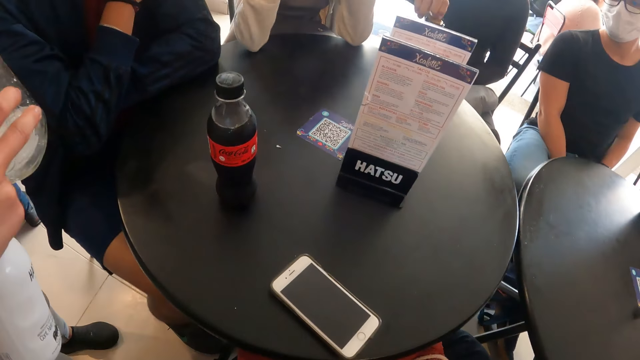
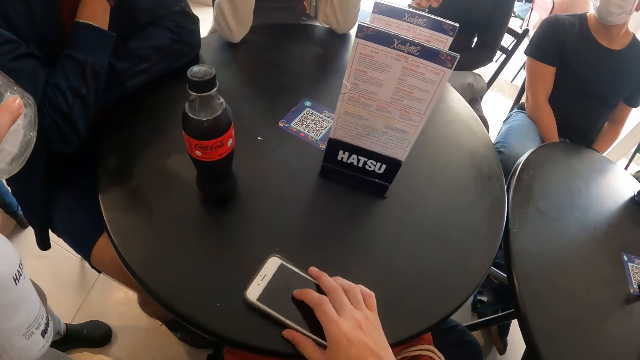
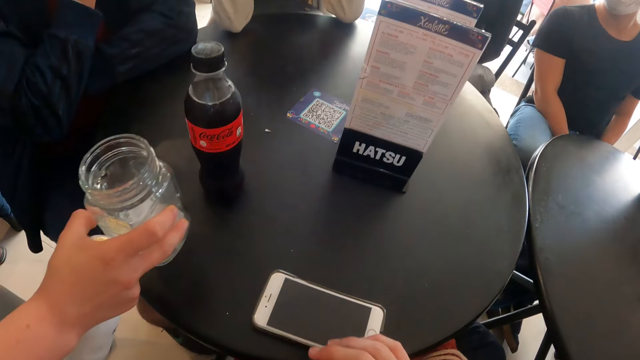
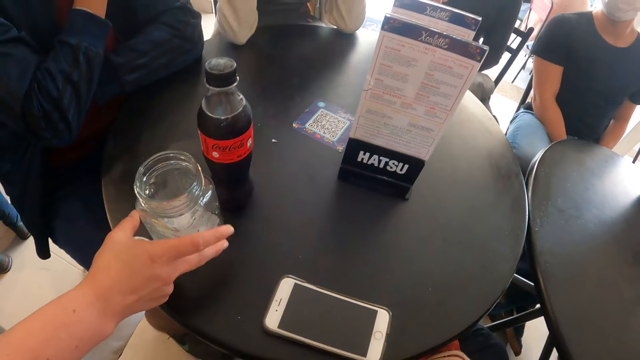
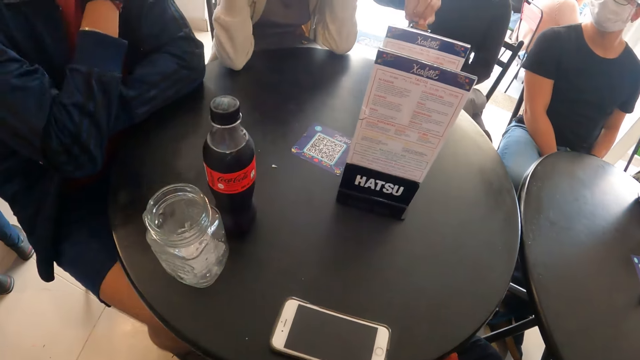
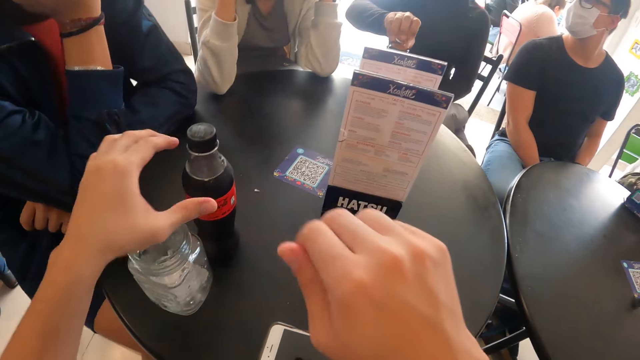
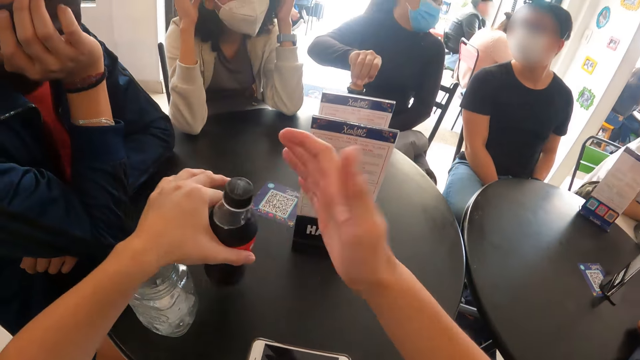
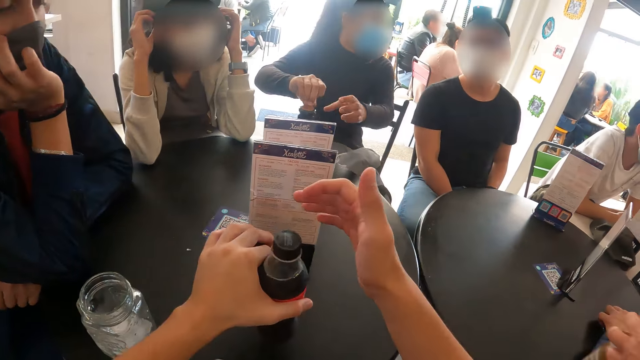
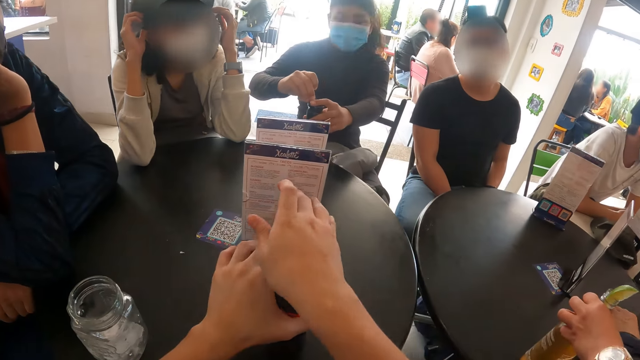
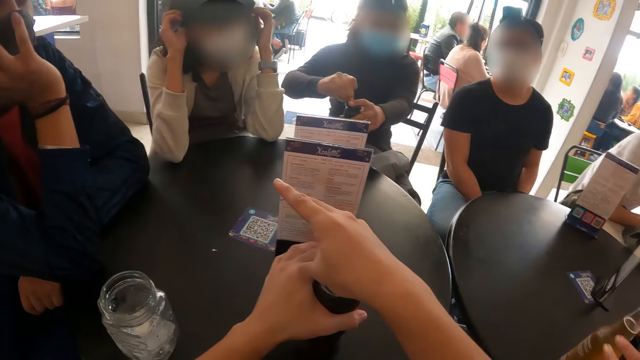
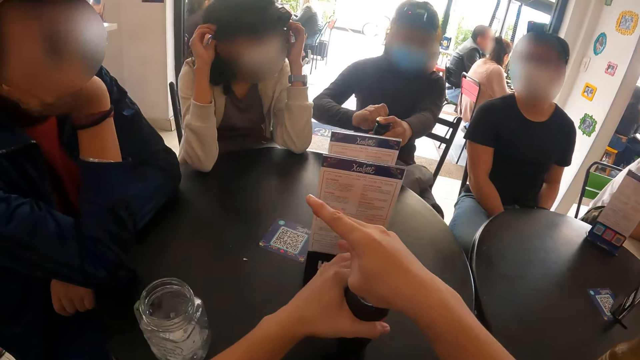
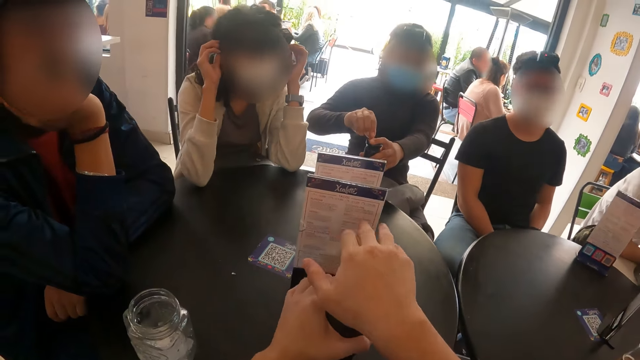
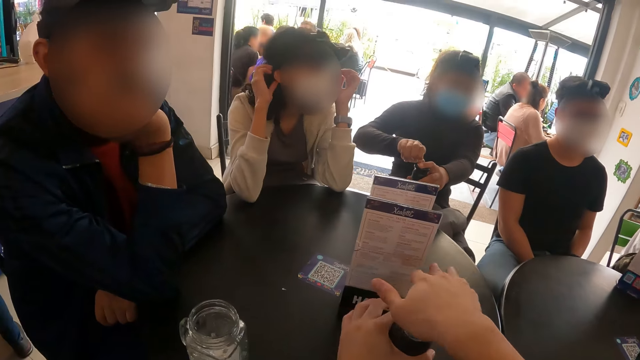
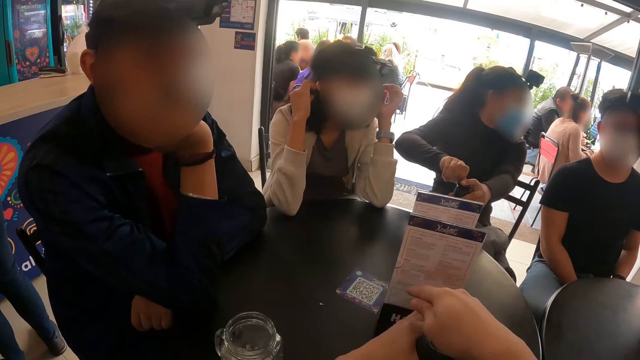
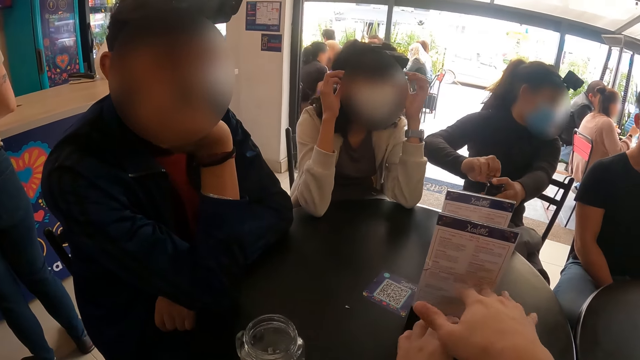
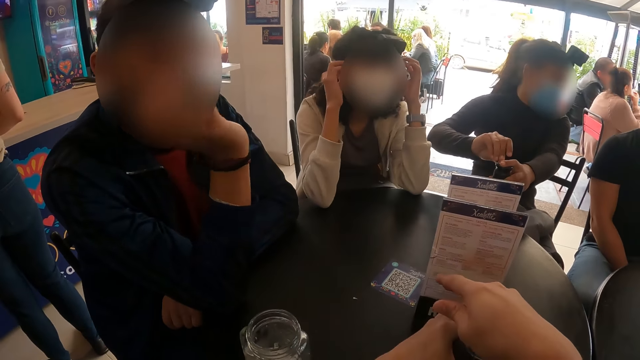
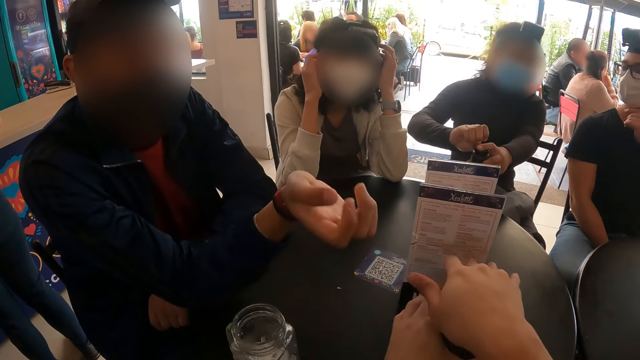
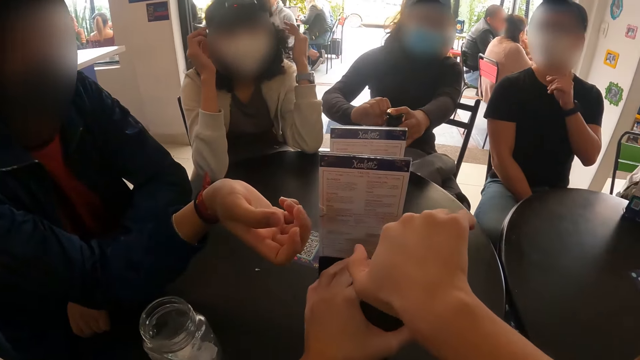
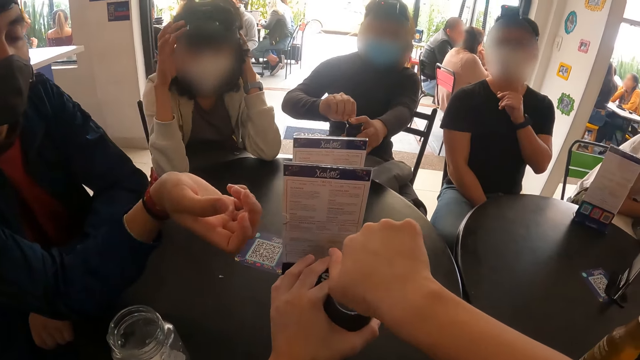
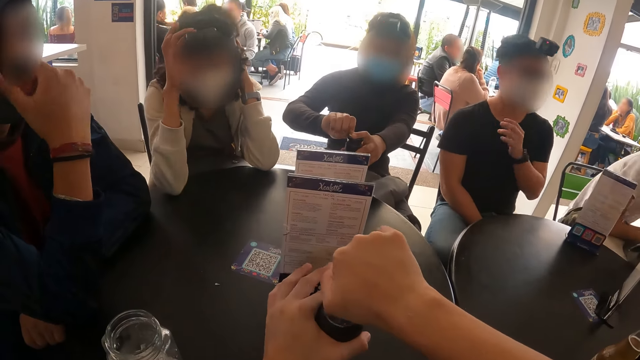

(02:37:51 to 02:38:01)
The waiter passes a cup in her left hand to her right hand. The camera wearer moves the phone on the table with his right hand. A woman opens the bottle on the table with her right hand. The waiter places the cup in her right hand on the table. The camera wearer picks up the bottle of soda on the table with his left hand. He places the bottle of soda in his left hand on the table. The woman holds the bottle on the table with her left hand. The camera wearer opens the bottle of soda on the table with his right hand.

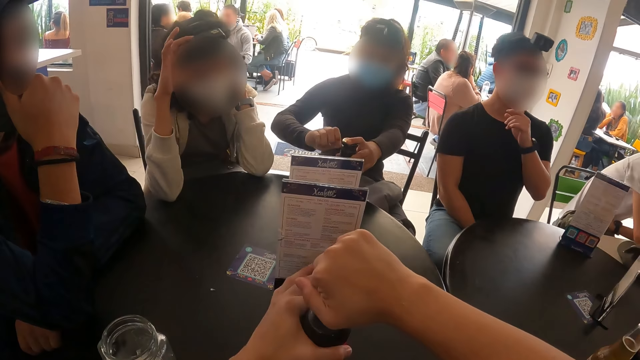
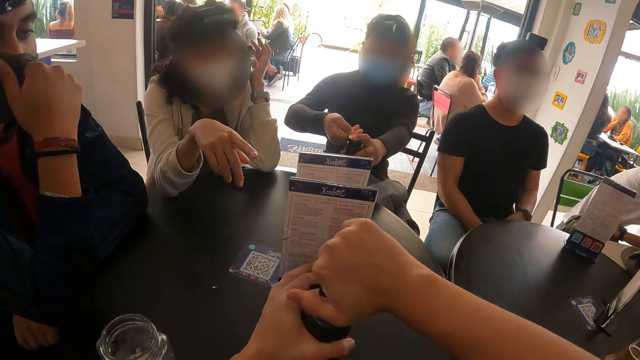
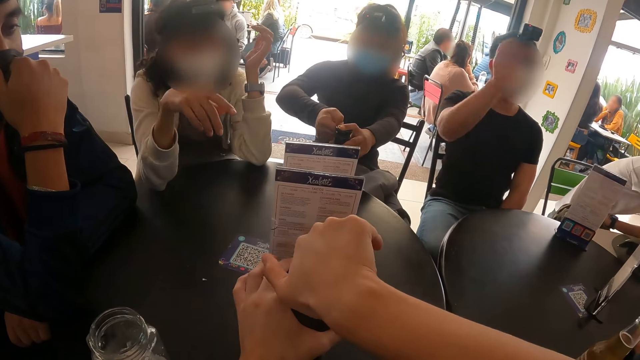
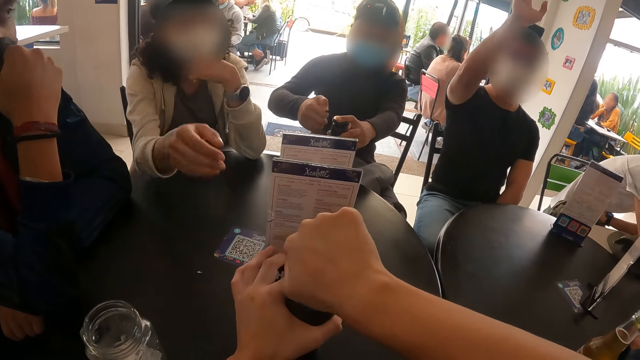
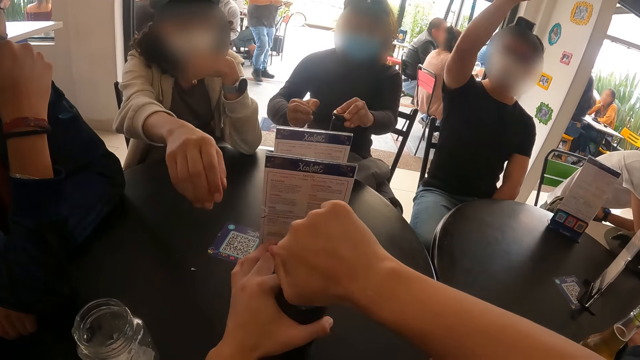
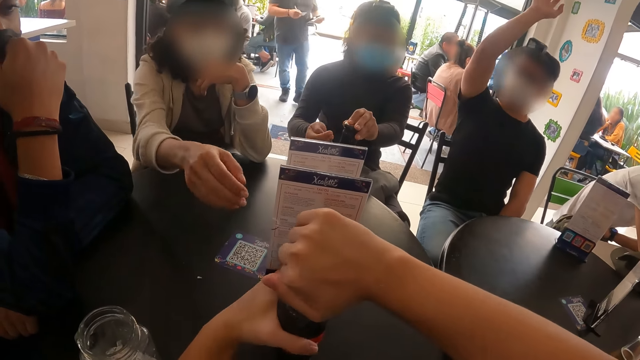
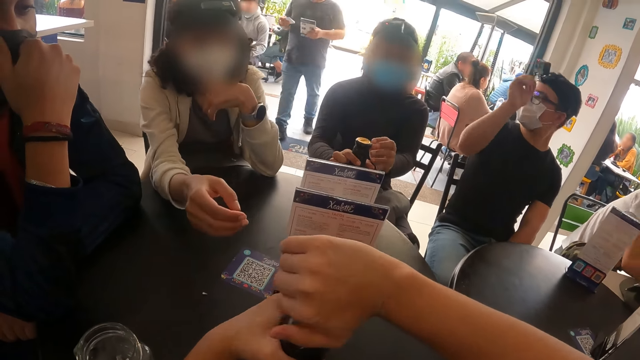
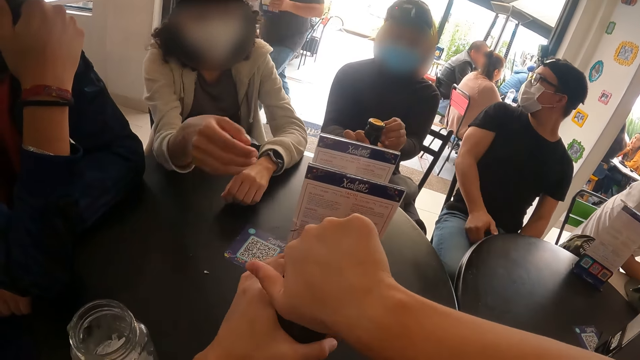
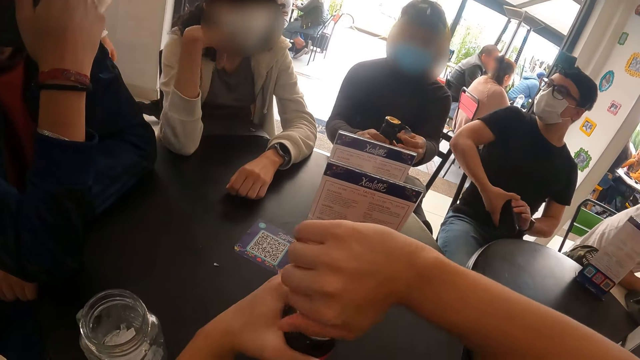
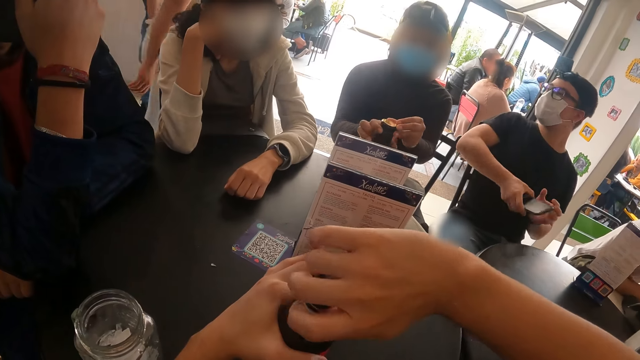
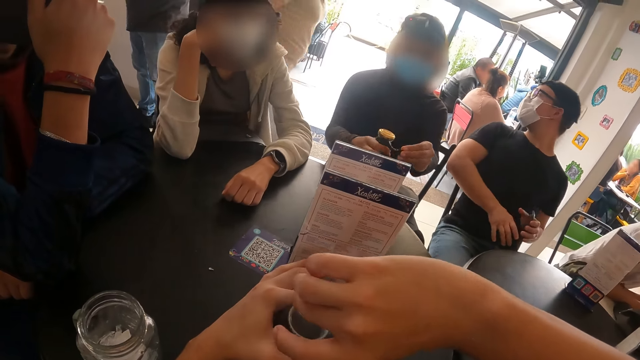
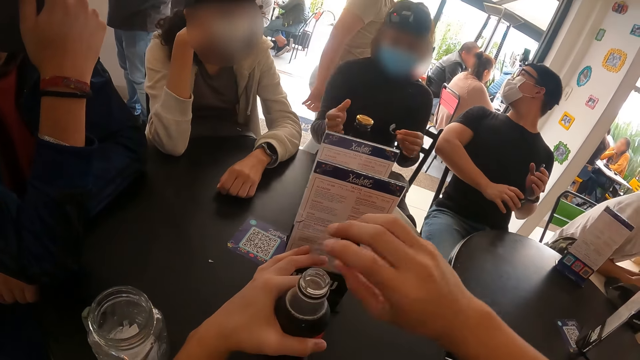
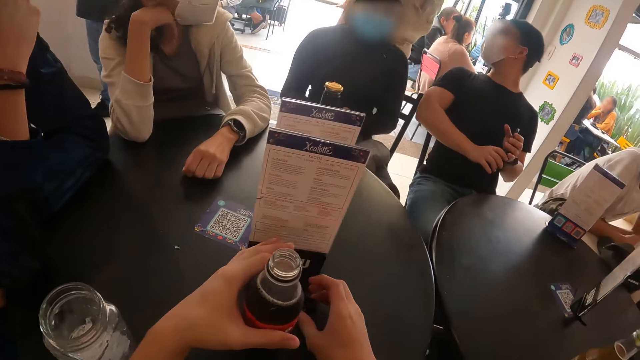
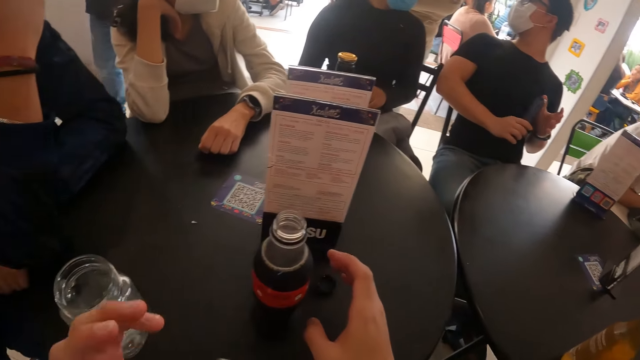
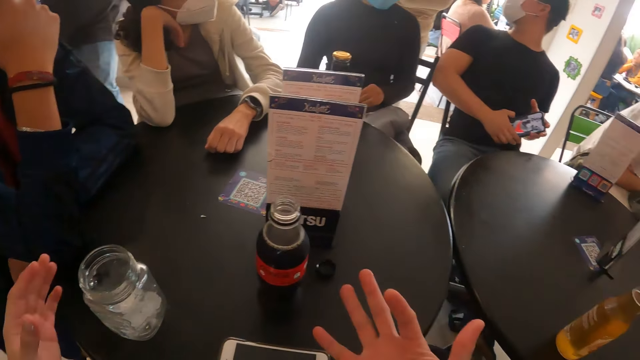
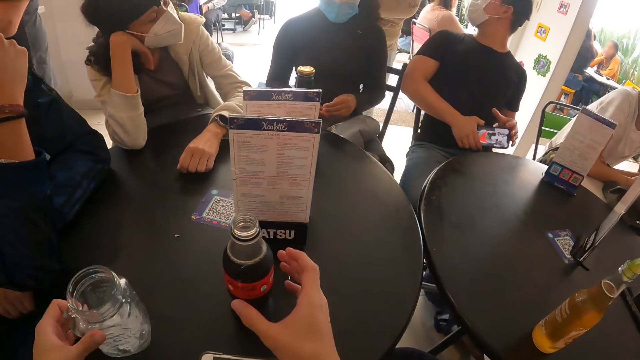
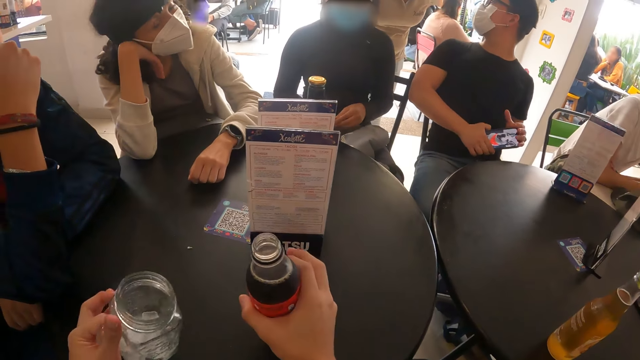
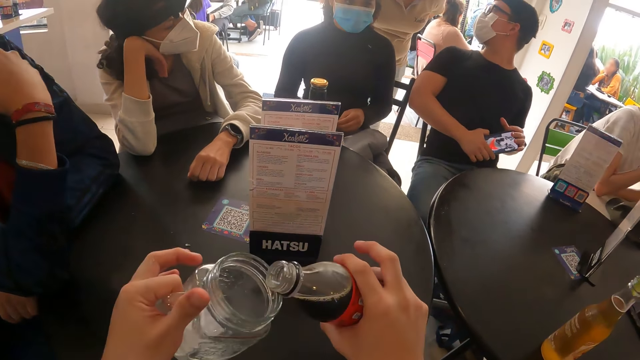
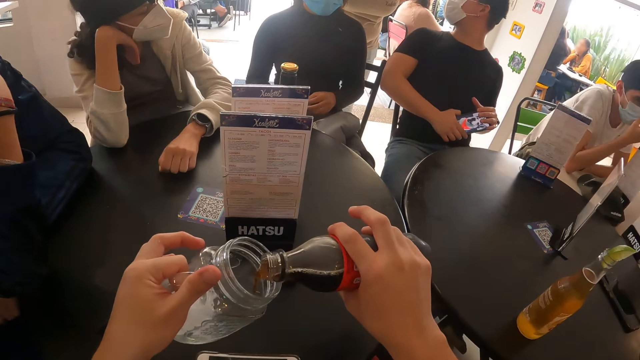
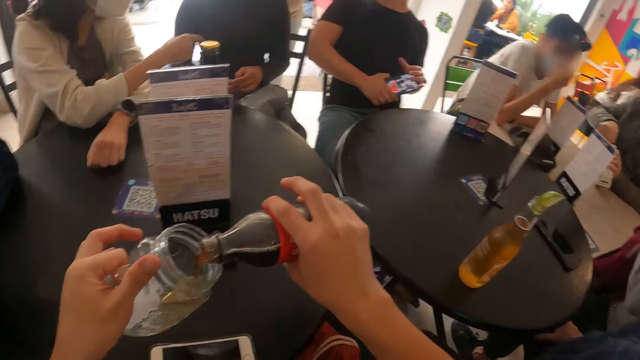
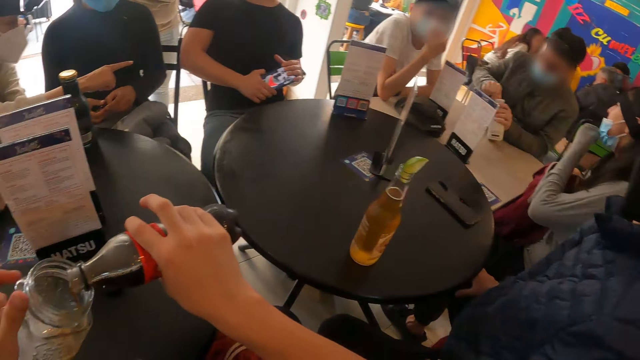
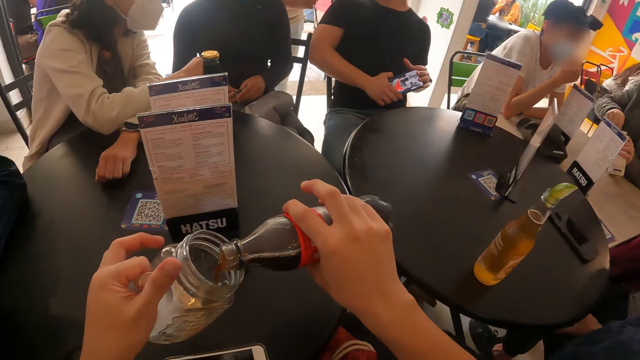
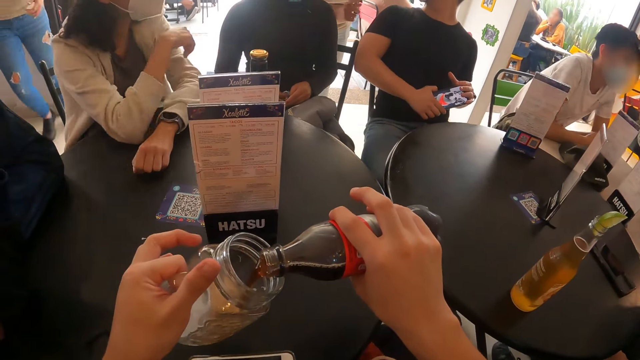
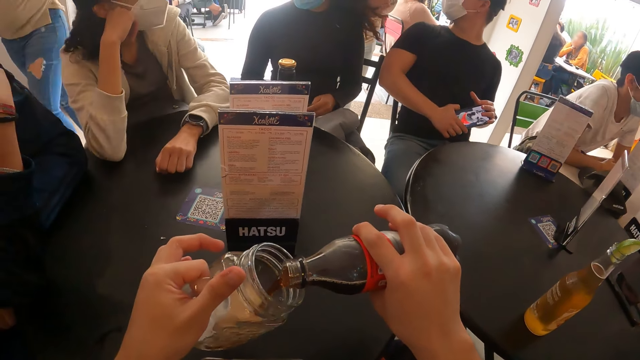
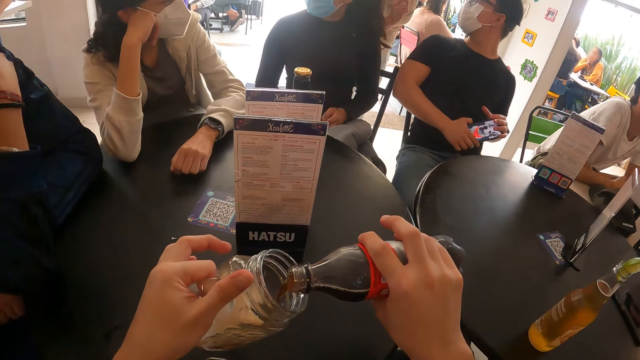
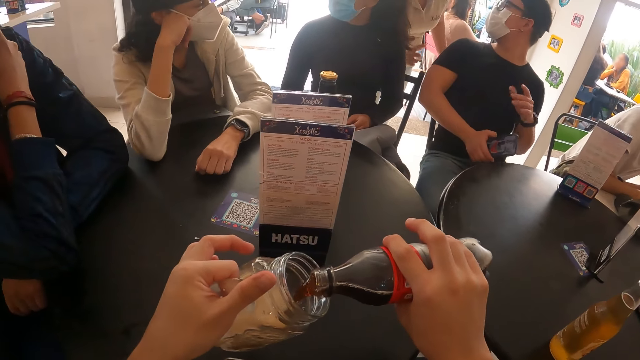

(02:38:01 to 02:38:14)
A woman opens the bottle on the table with her left hand and holds the bottle on the table with her right hand. A man passes a phone in his right hand to his left hand, and passes the phone in his left hand to his right hand. The camera wearer places the cap of the bottle of soda in his right hand on the table. He picks up the cup on the table with his left hand. He picks up the bottle of soda on the table with his right hand. The man holds the phone with both hands. The camera wearer pours the content in the bottle of soda in his right hand in the cup in his left hand.
